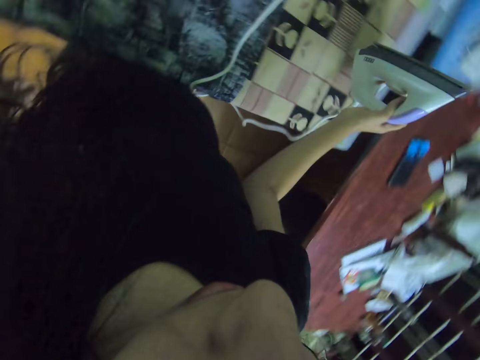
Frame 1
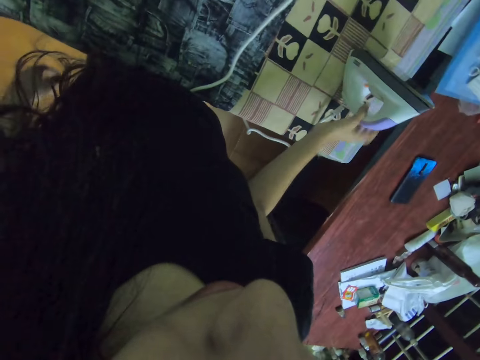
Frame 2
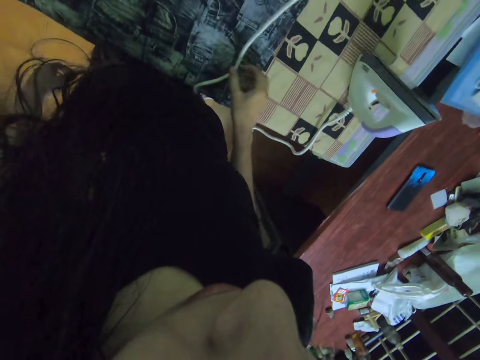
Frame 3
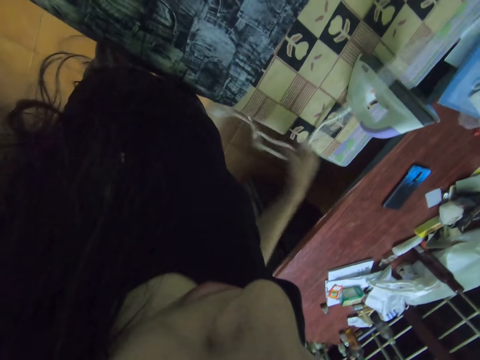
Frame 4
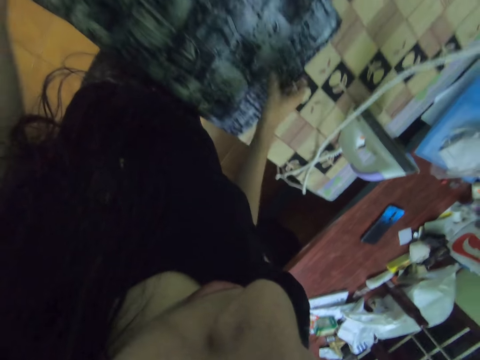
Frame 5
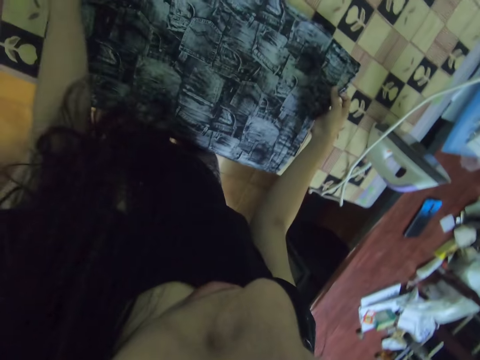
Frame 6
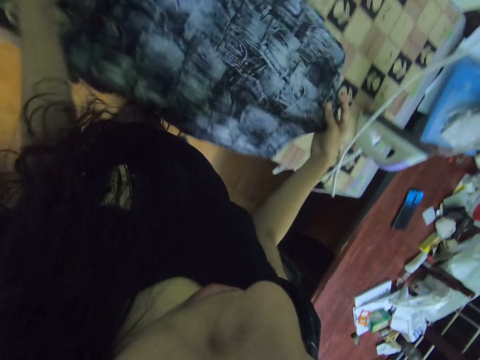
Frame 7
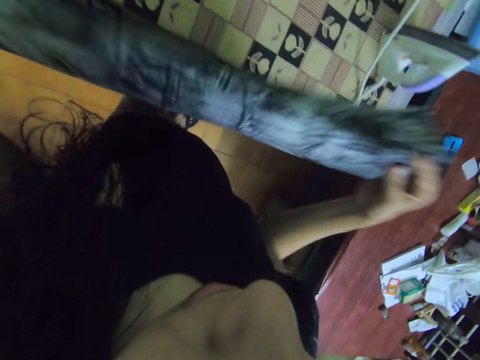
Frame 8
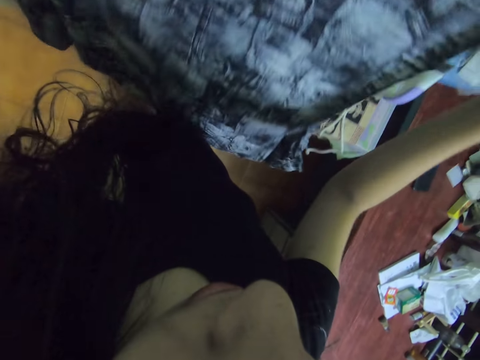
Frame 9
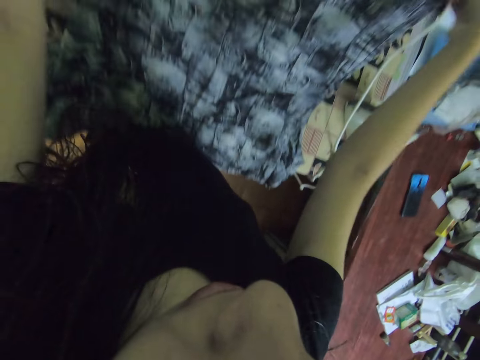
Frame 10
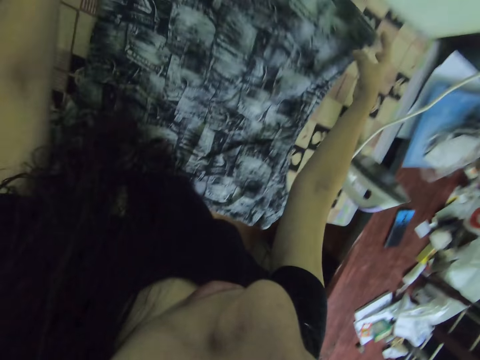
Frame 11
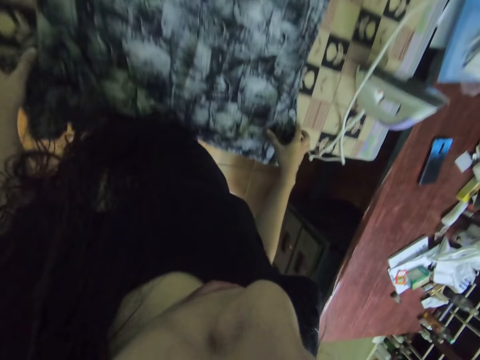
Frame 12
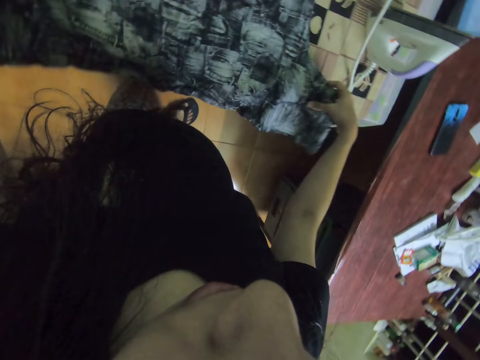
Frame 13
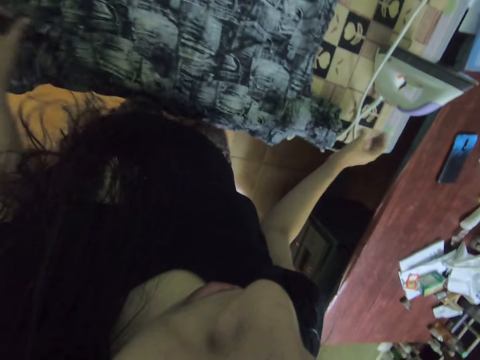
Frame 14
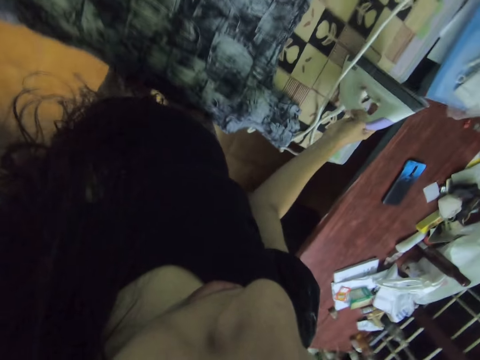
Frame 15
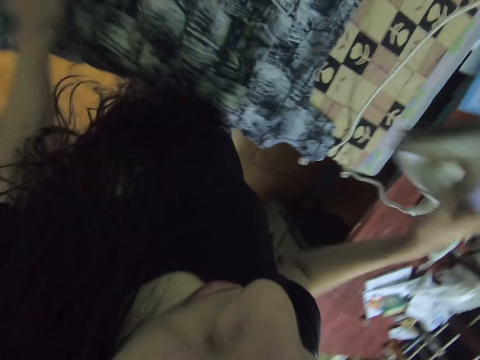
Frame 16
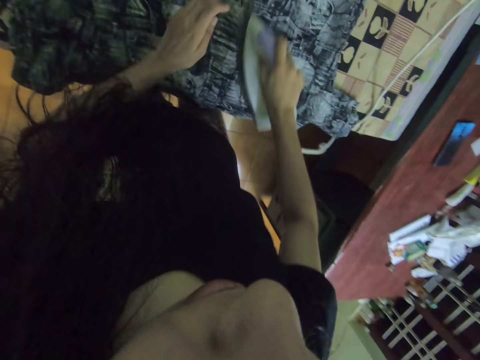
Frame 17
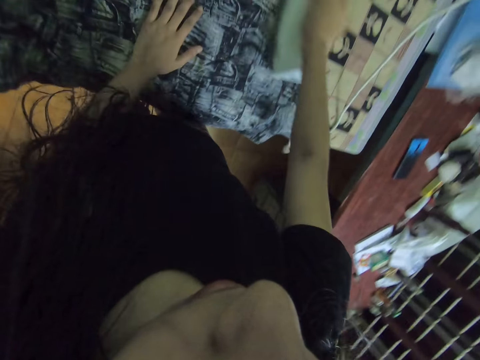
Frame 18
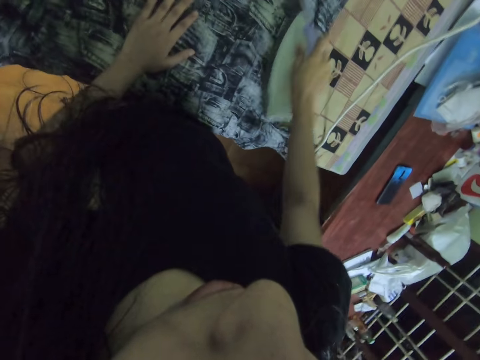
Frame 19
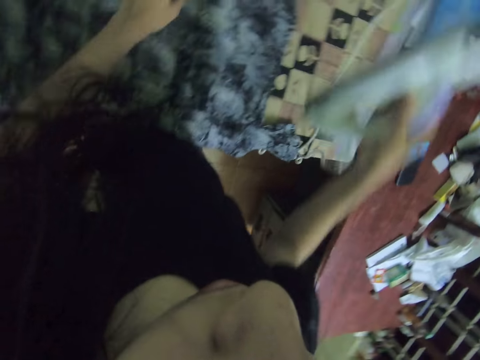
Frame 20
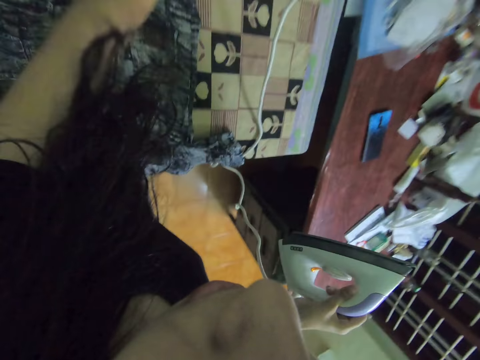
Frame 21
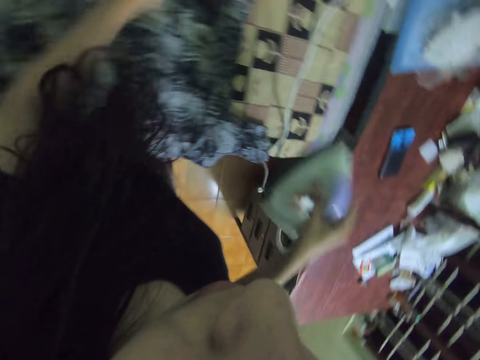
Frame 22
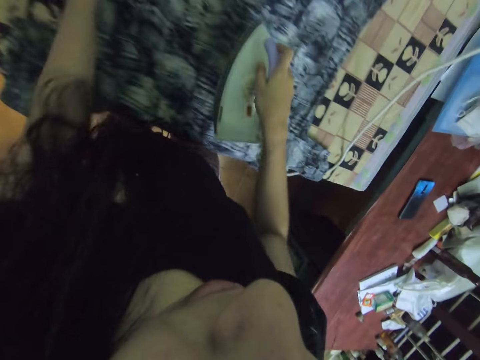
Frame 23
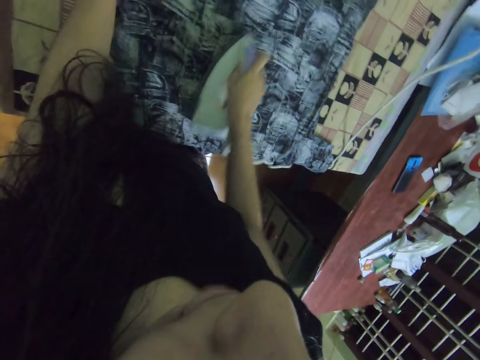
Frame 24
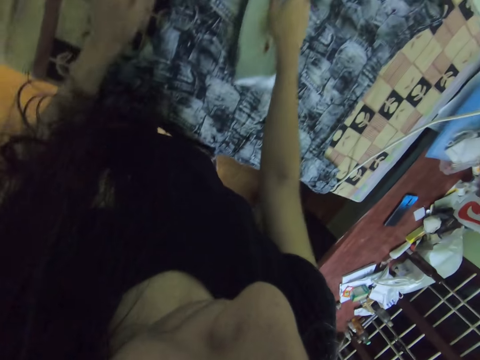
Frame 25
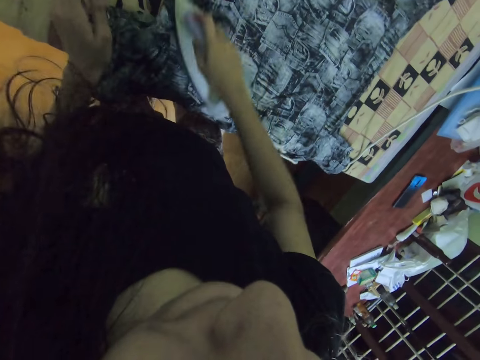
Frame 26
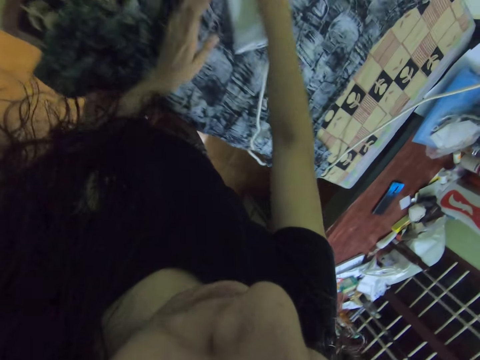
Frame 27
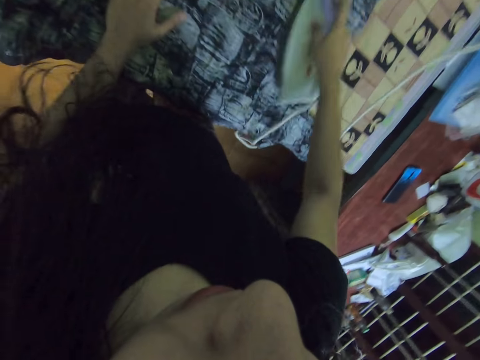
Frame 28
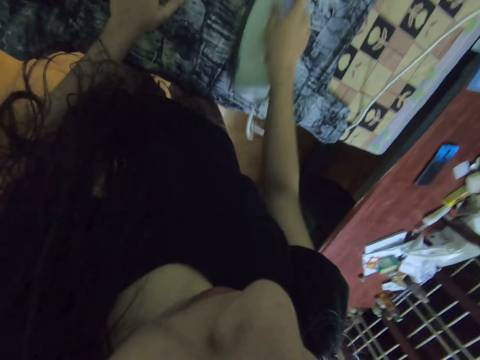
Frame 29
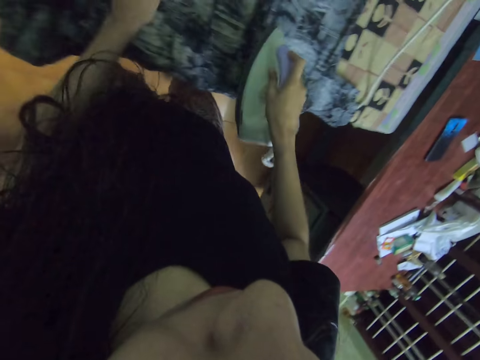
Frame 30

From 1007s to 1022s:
The camera wearer puts the iron box on the table. They move the iron box cable. They pick up the shirt. They adjust the shirt on the table. They put the shirt on the table. They align the cloth on the table. They pick up the iron box. They iron the shirt. They hold the iron box. They straighten the shirt with the left hand. They iron the shirt.

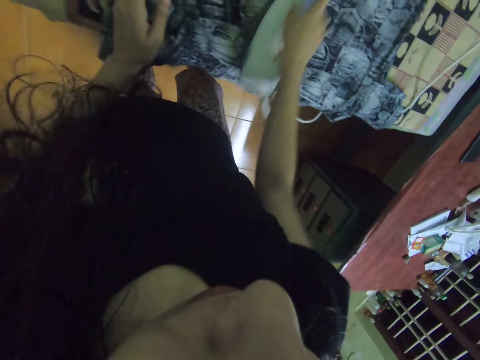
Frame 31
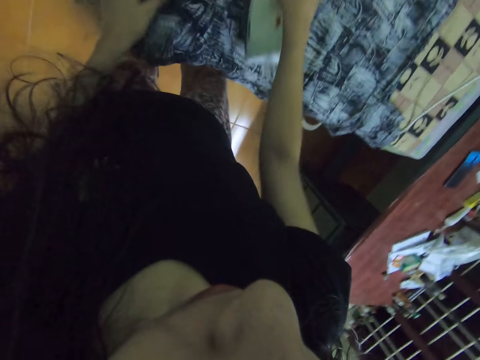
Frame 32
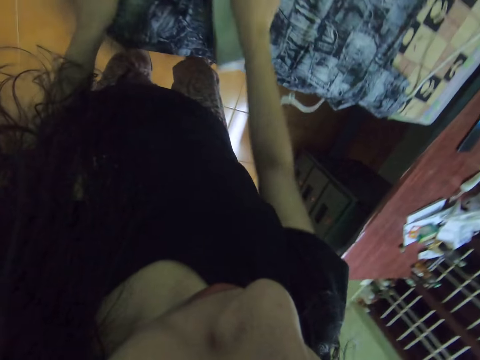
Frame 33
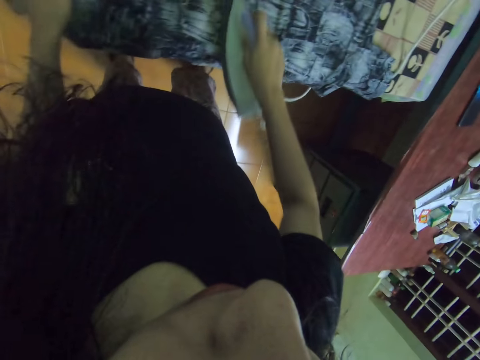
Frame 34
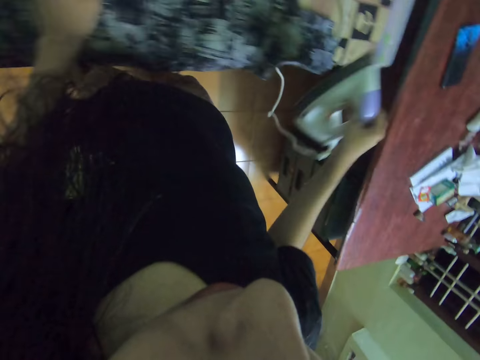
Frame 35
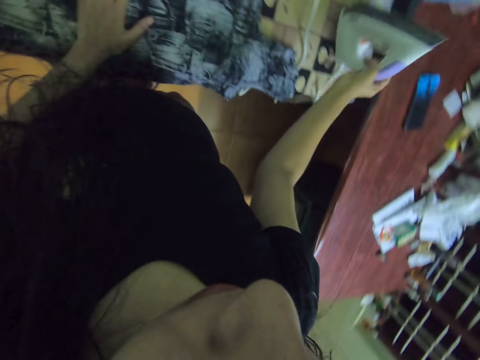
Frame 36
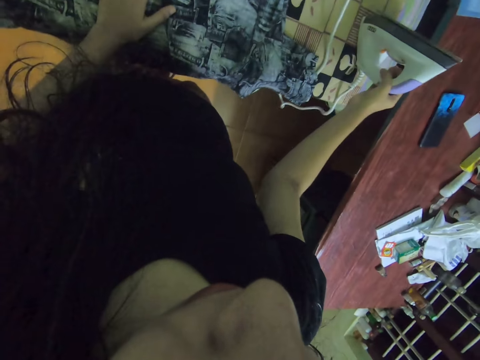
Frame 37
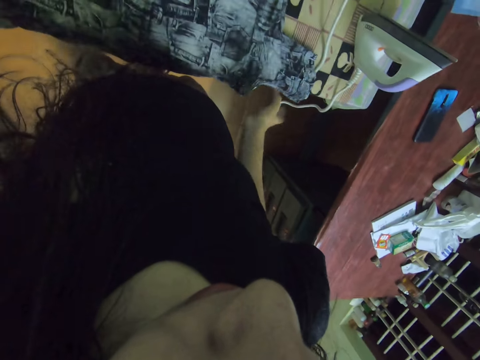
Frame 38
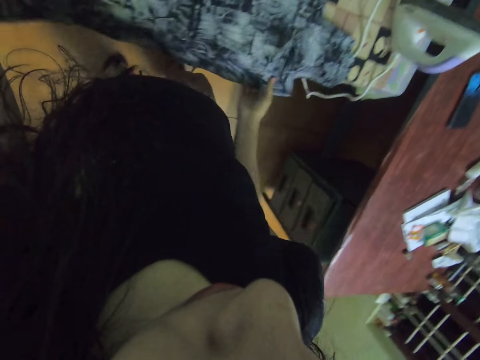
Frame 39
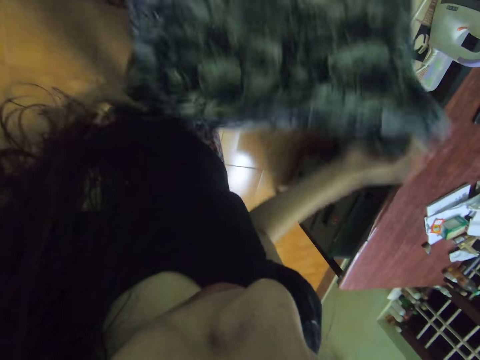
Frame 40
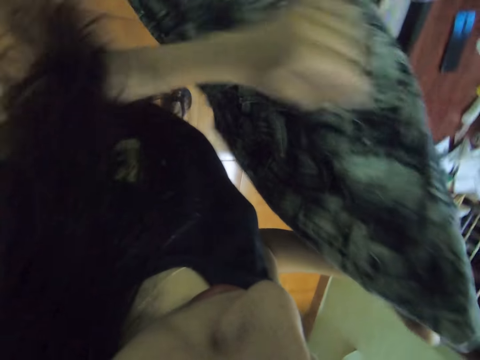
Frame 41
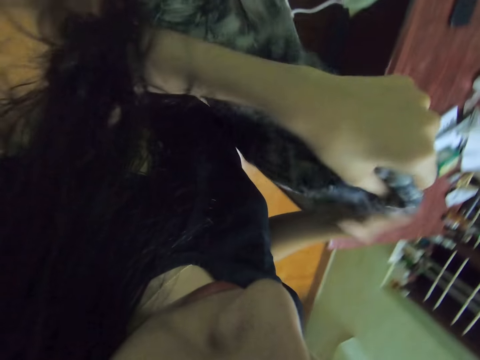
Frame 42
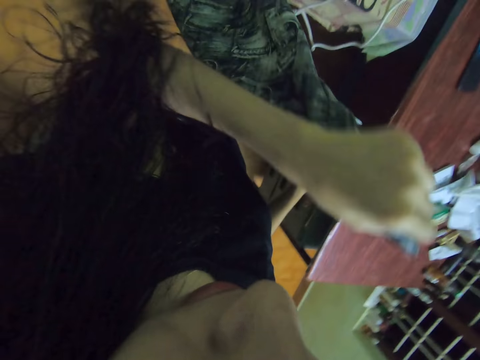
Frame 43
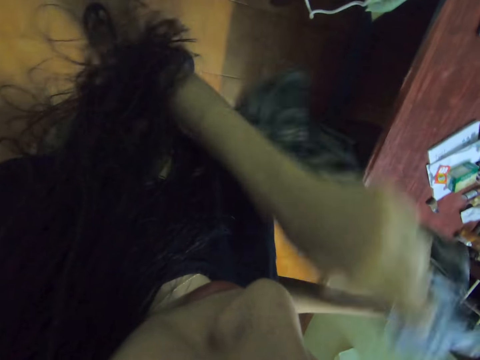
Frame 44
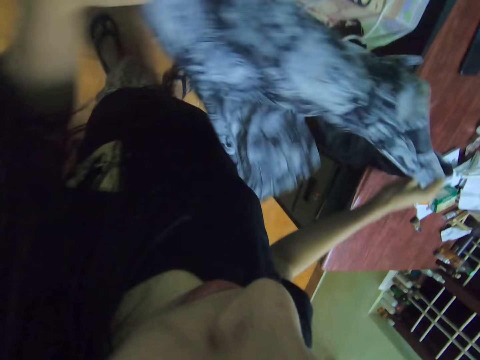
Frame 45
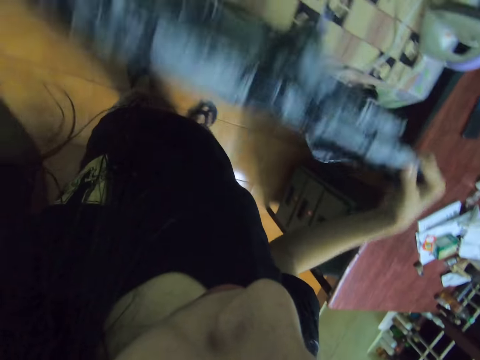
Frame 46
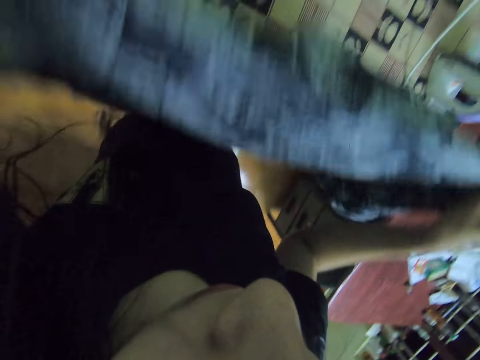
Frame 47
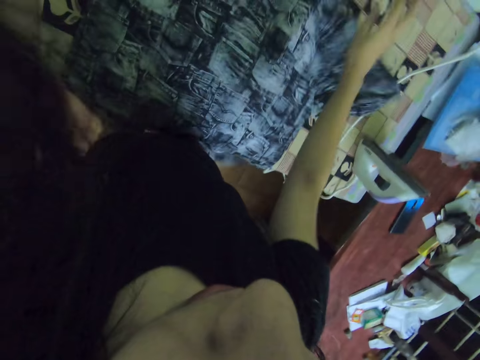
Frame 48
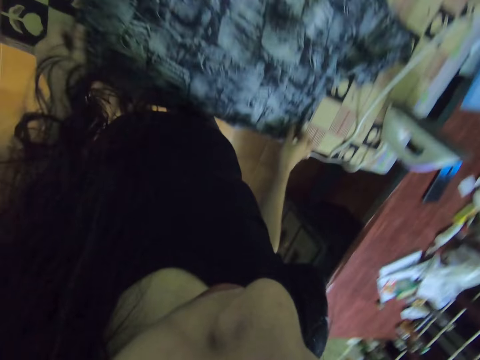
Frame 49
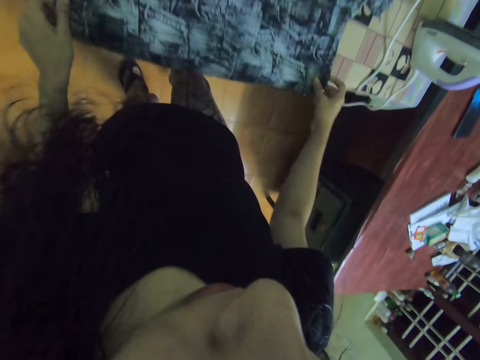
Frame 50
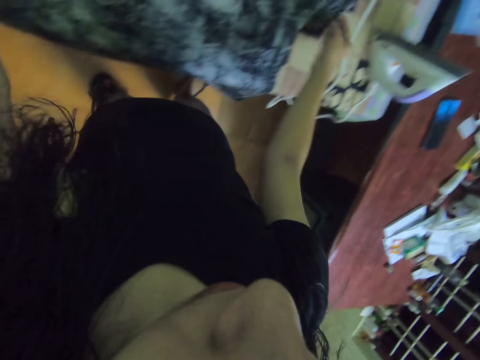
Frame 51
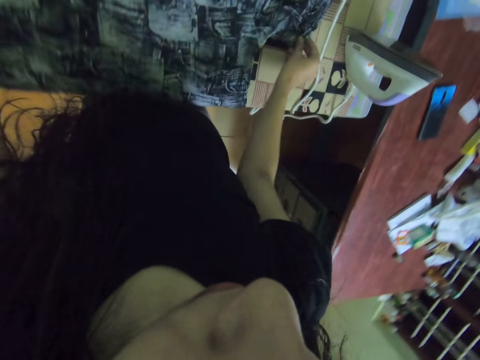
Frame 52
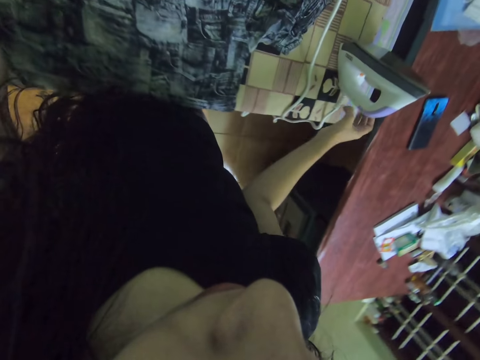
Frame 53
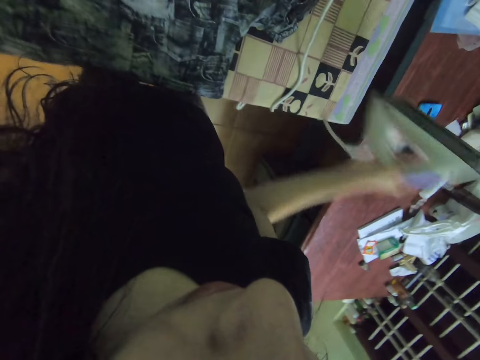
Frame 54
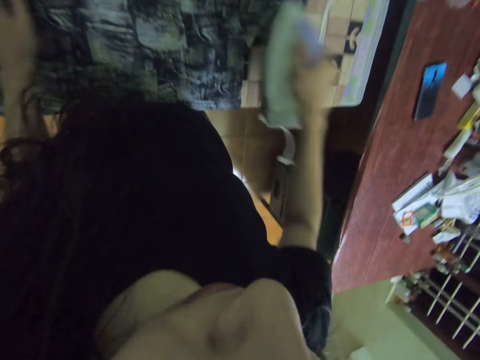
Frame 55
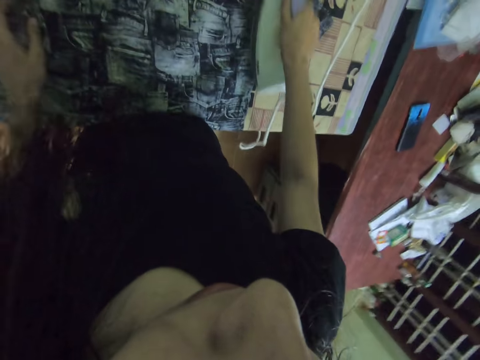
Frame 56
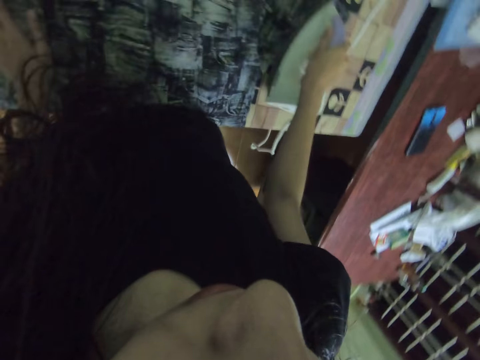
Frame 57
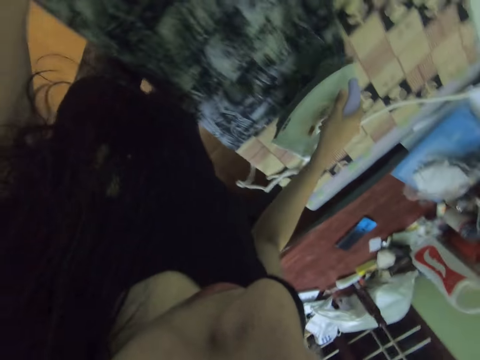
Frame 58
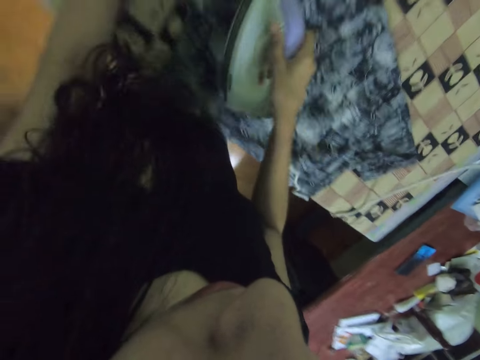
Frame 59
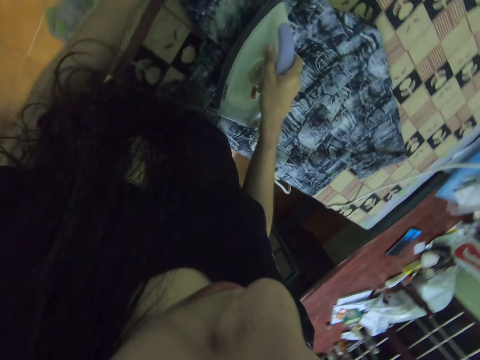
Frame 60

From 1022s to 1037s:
The camera wearer puts the iron box on the table. They pick up the shirt, turn the shirt on the table, and hold the shirt. They put the shirt on the table, spread the shirt on the table, and straighten the shirt on the table. They pick up the iron box. They iron the shirt.
